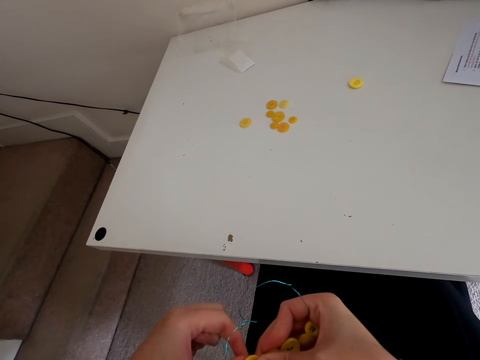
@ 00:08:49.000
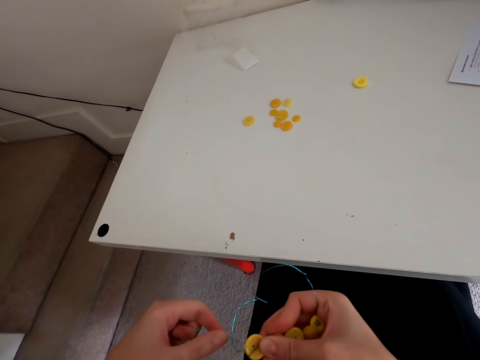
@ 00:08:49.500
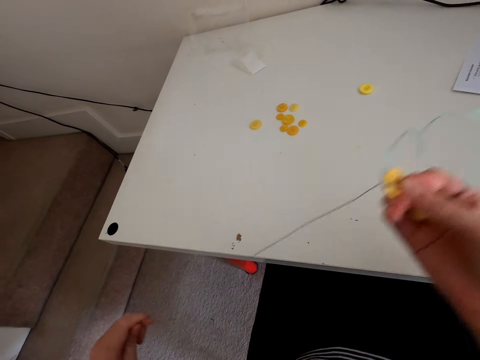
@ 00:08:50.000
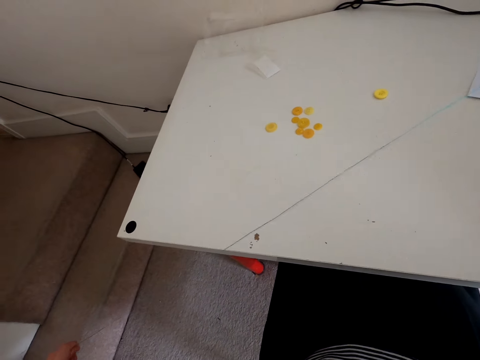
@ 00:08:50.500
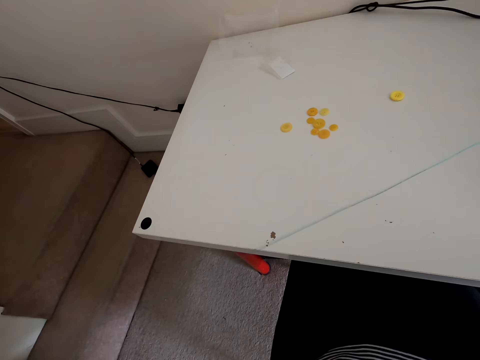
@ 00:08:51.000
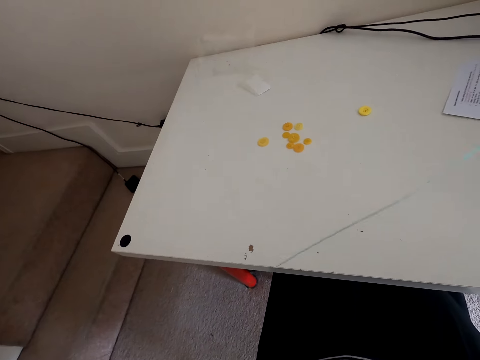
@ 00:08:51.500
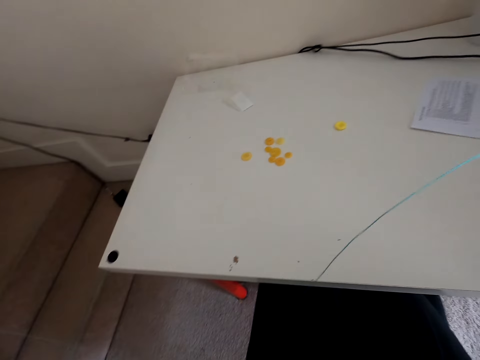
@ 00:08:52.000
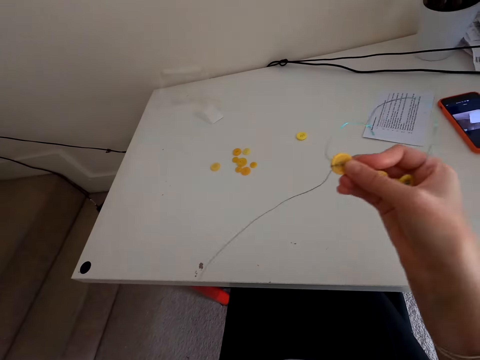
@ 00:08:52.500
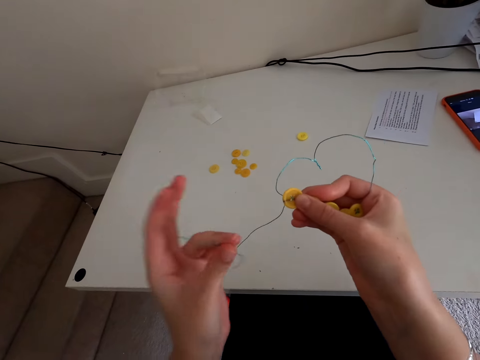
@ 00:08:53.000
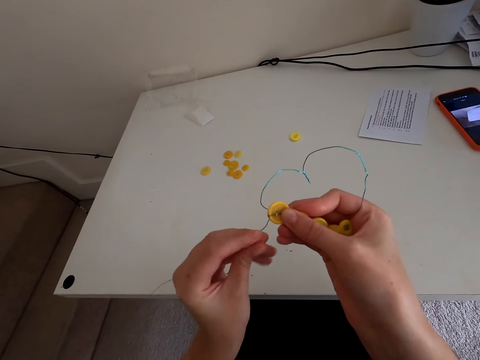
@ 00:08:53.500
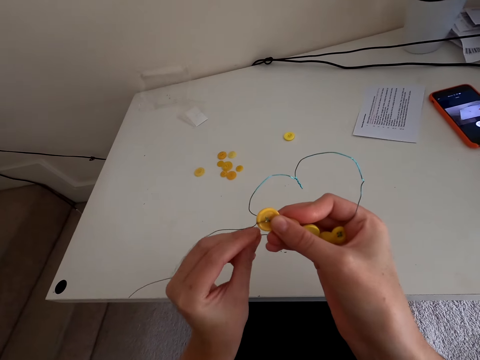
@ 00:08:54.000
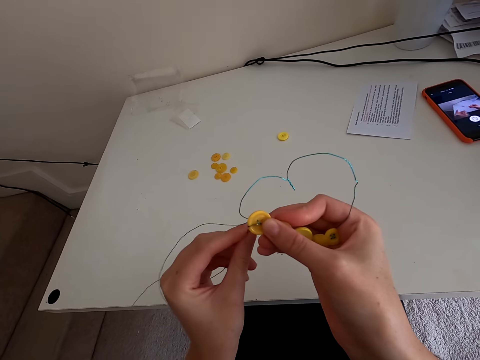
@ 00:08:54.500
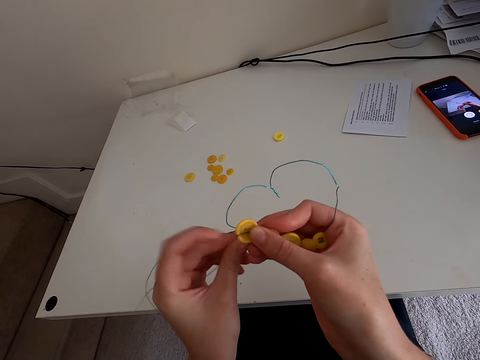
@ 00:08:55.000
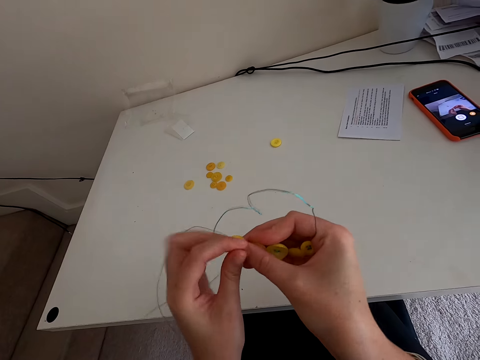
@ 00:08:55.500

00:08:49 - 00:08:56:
The camera wearer straightens the thread.

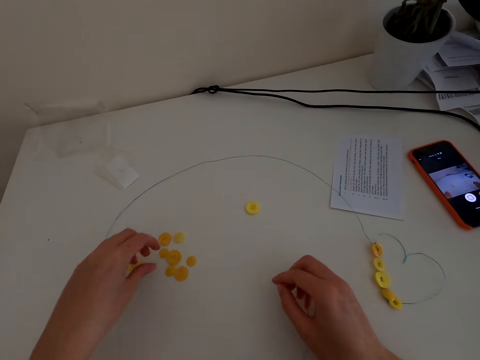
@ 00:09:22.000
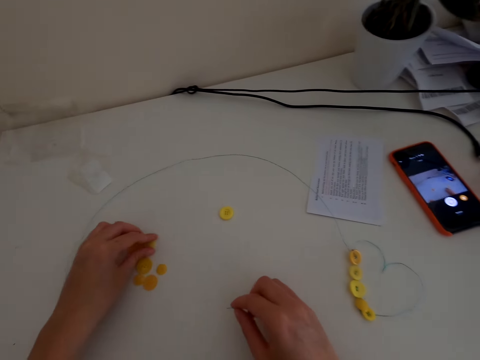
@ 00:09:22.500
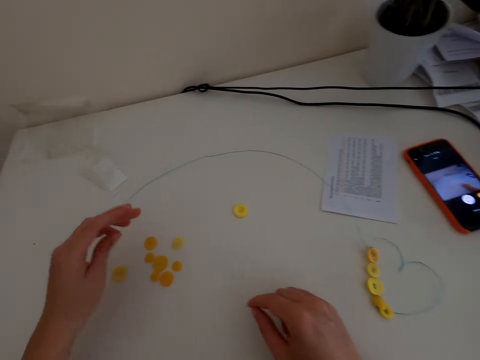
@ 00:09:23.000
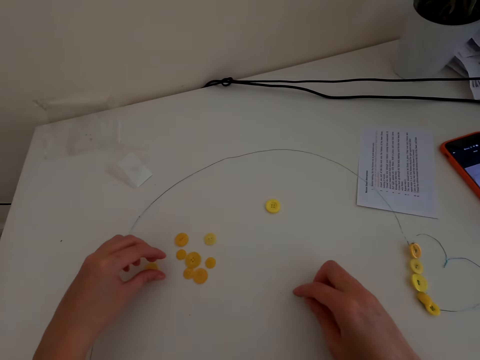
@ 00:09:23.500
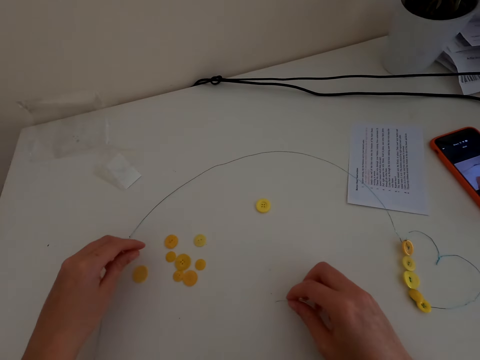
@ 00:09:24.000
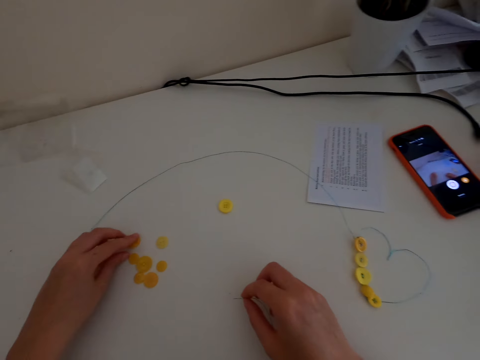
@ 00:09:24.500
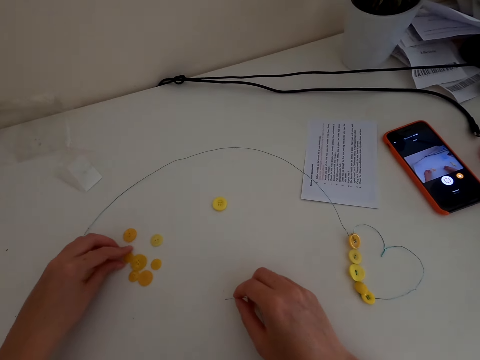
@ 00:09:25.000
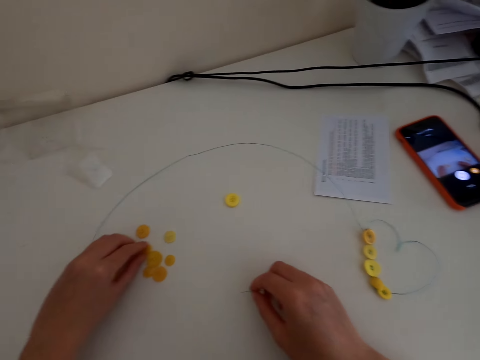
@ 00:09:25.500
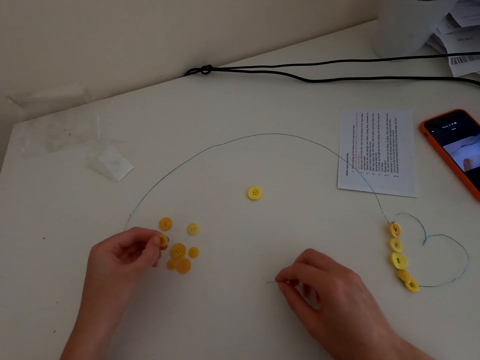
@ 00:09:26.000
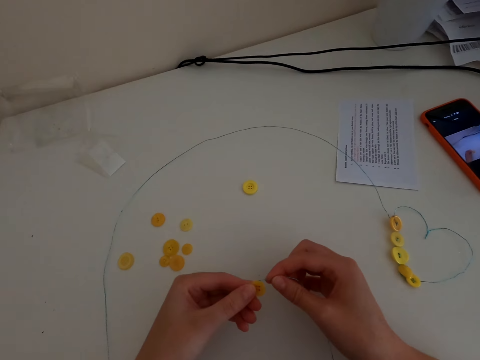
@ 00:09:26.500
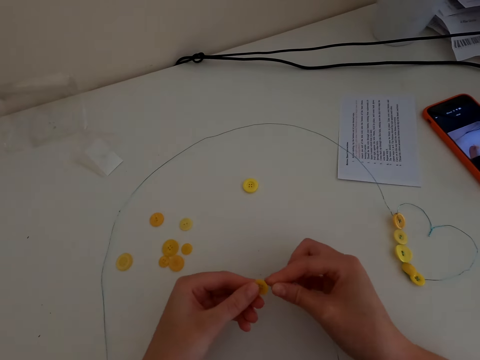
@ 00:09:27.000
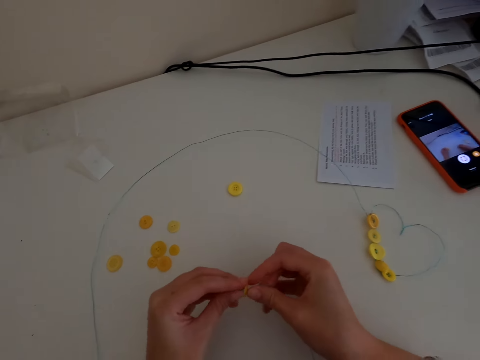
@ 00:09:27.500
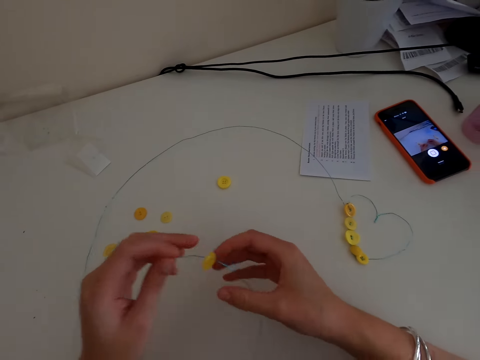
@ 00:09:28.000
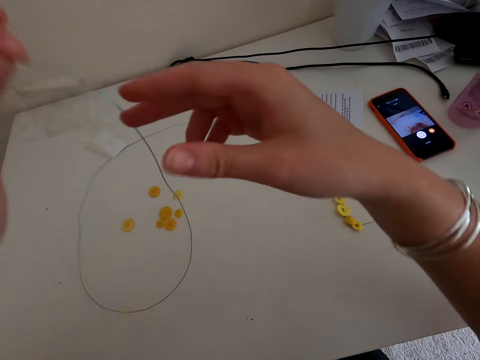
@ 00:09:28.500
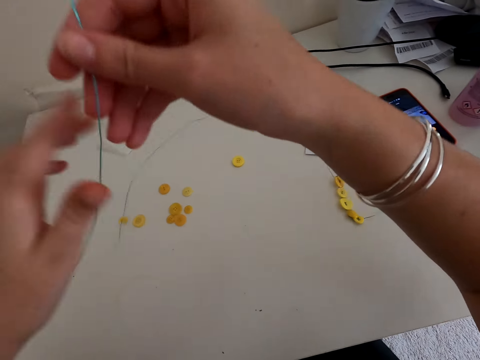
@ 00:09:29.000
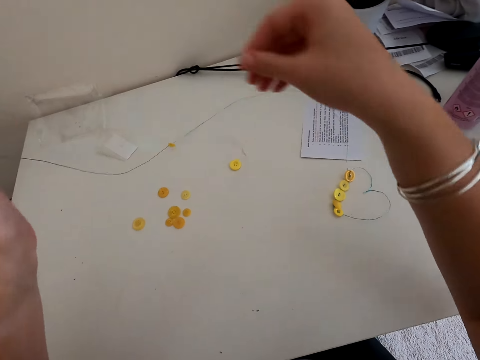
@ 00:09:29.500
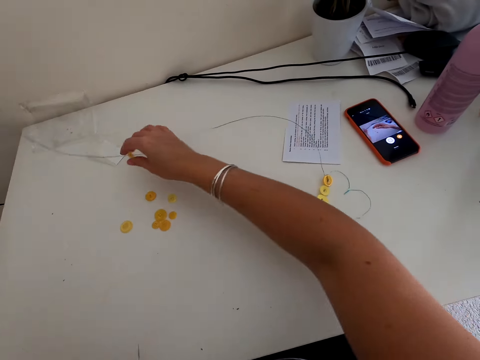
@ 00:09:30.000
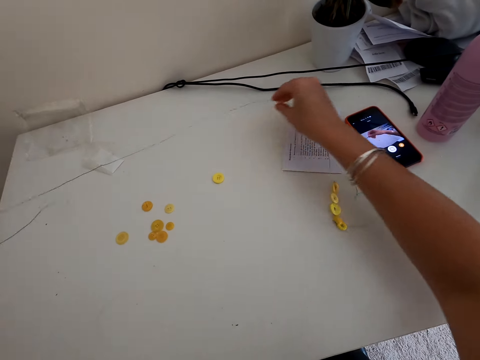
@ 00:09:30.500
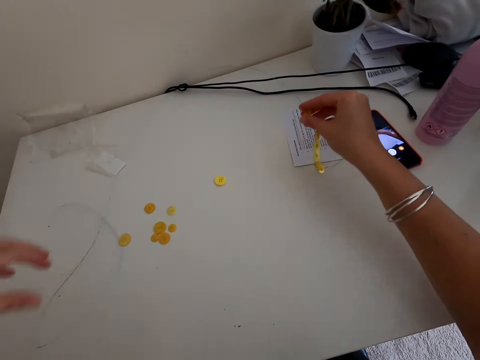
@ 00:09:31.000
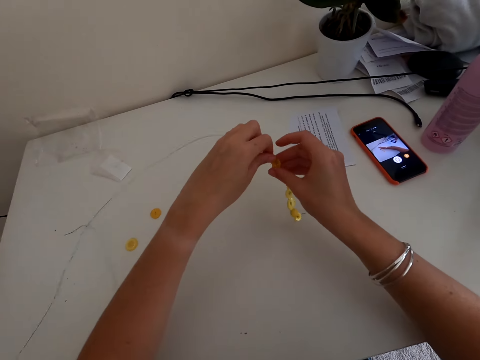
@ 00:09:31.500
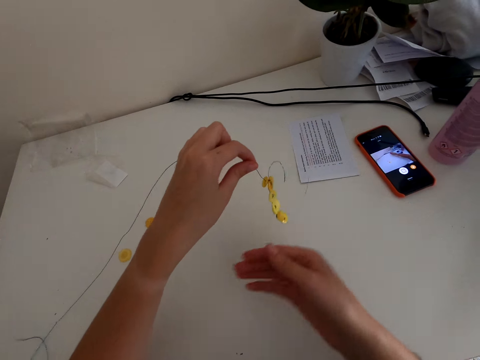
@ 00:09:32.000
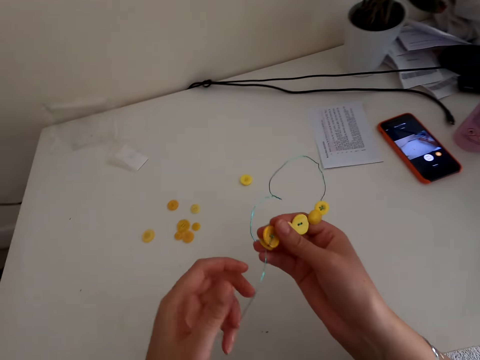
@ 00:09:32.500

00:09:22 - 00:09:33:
The camera wearer takes the button on the table. They fix the button in the wire stringer. They put the button in the thread.

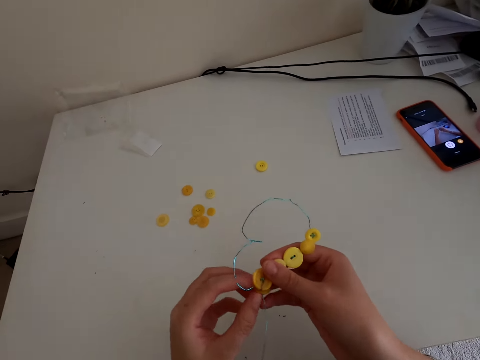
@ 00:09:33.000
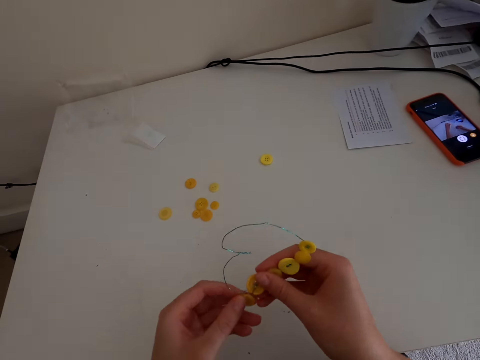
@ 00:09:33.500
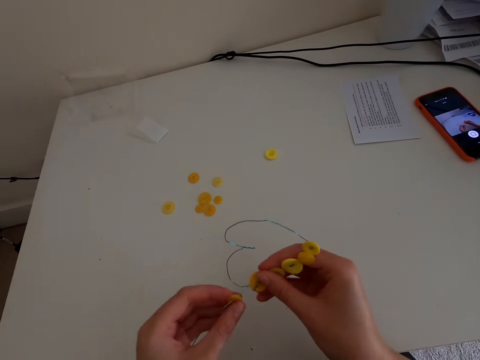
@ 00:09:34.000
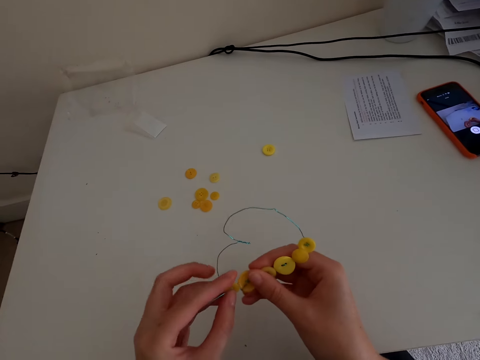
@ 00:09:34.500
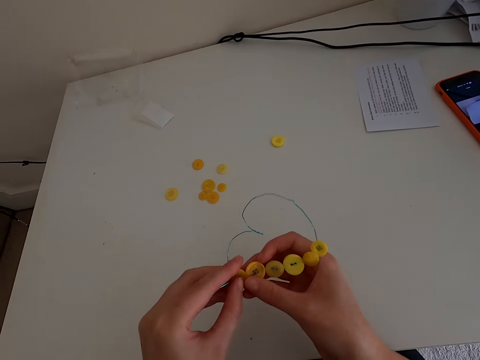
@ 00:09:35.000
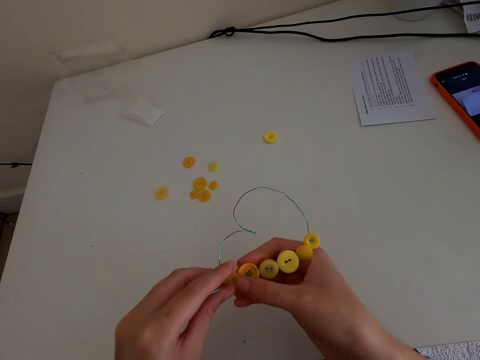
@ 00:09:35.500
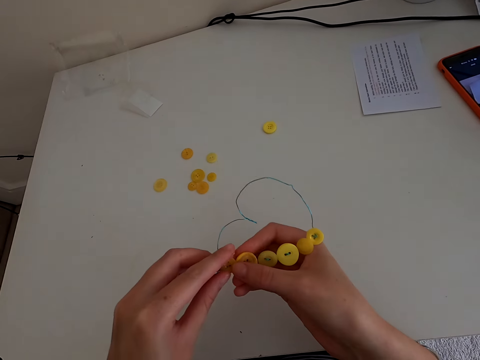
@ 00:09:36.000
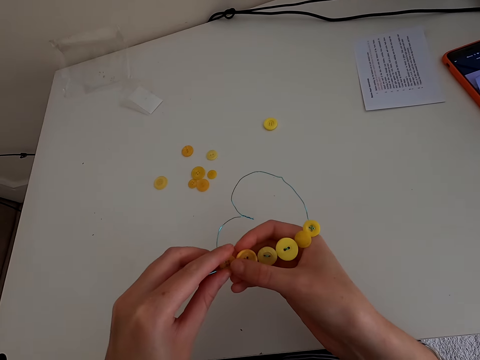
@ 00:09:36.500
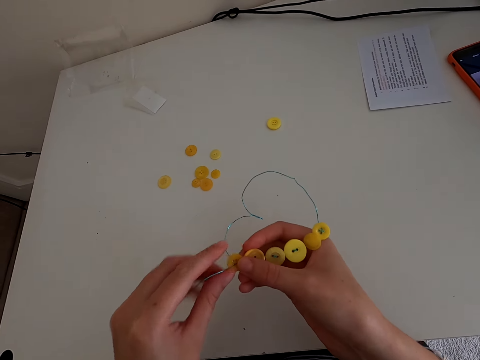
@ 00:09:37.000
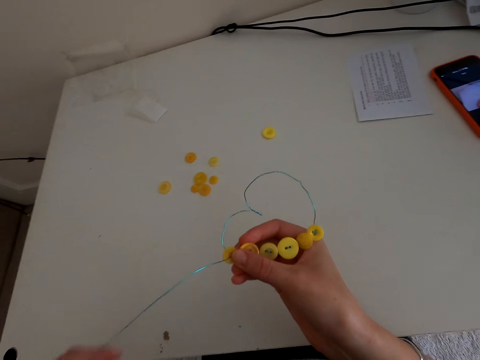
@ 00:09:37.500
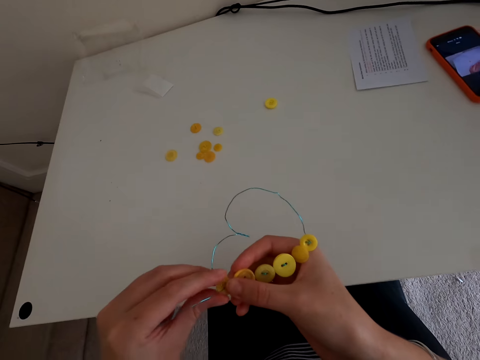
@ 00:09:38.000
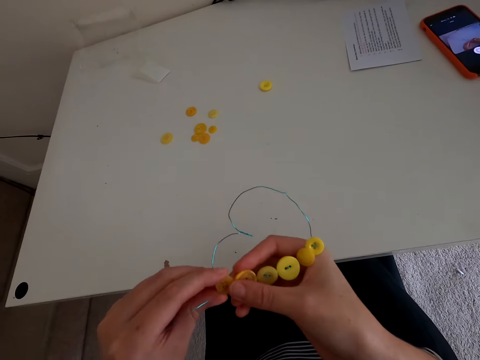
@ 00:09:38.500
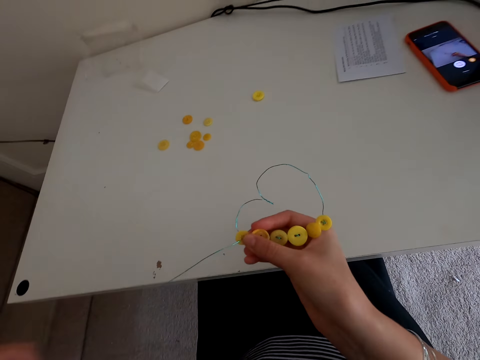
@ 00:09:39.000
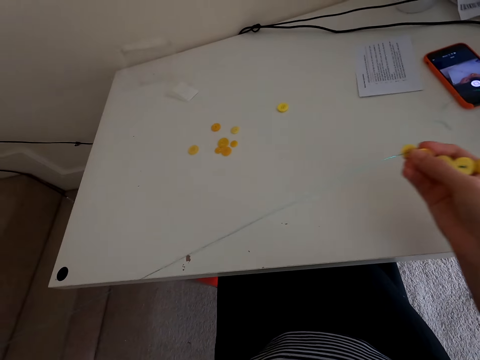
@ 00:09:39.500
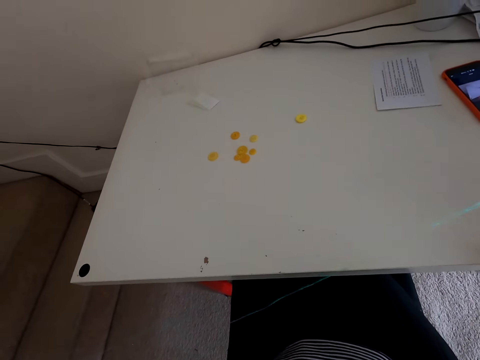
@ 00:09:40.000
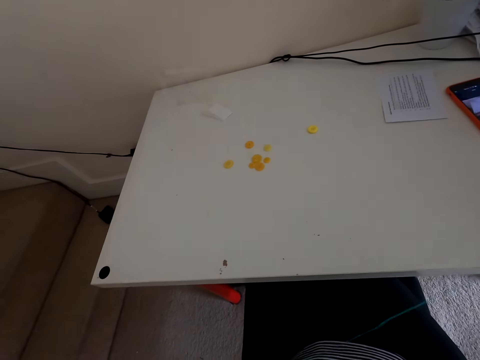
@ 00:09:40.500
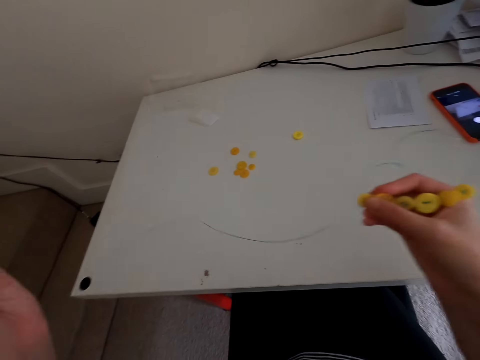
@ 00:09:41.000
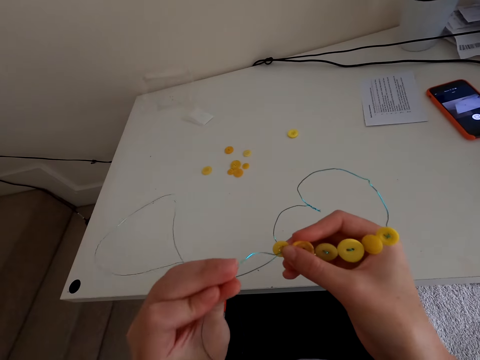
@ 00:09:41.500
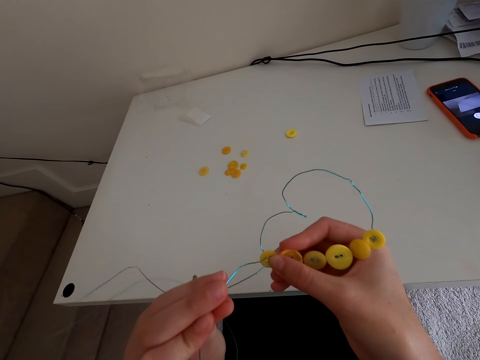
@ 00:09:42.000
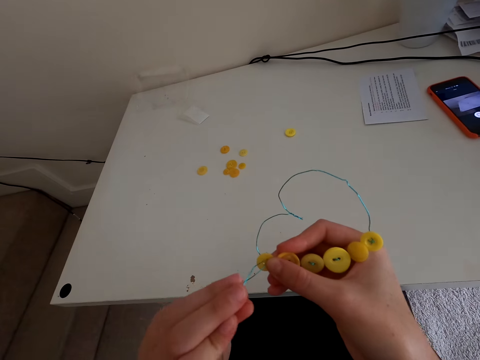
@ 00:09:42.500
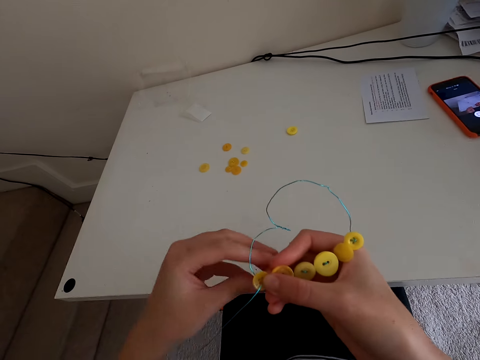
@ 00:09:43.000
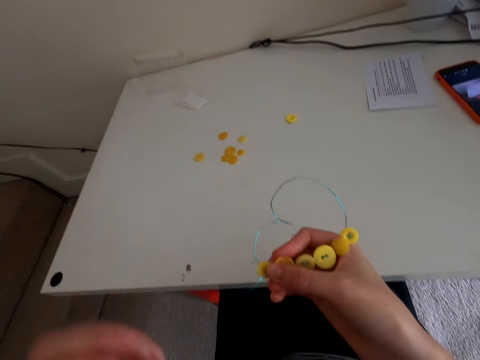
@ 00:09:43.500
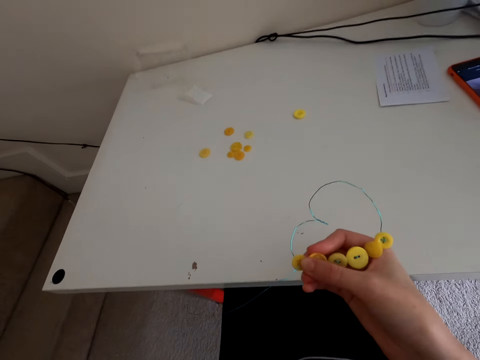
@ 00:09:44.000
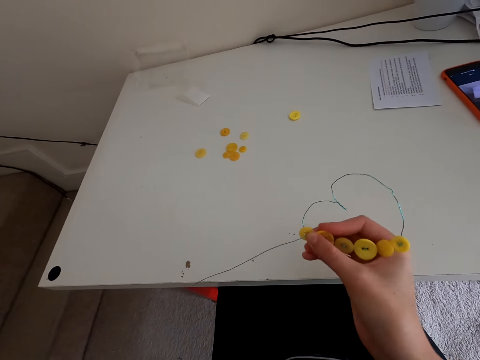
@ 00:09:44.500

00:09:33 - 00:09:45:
The camera wearer touches the buttons. They straighten the thread. They put the thread in the button.
